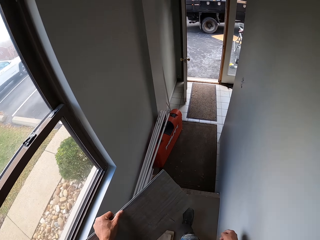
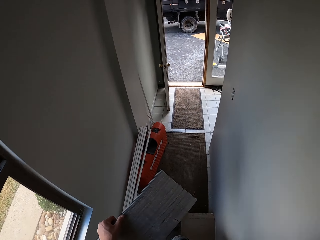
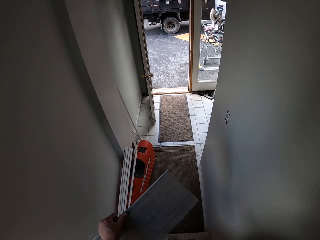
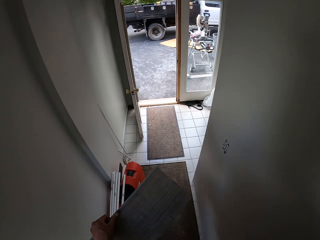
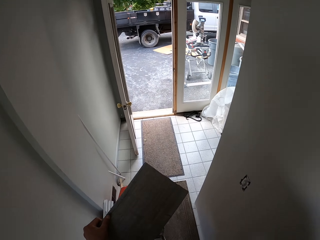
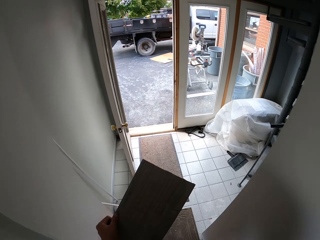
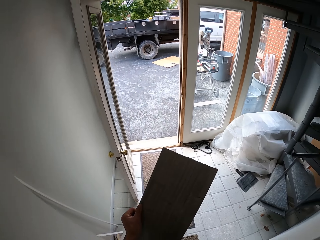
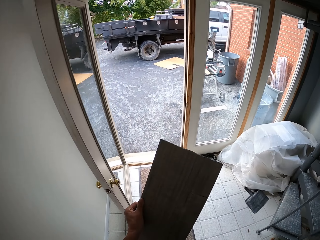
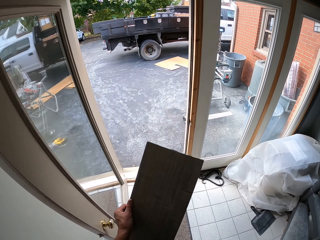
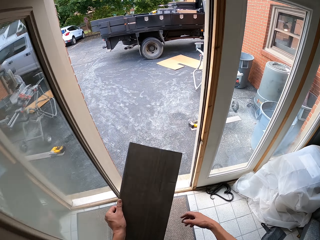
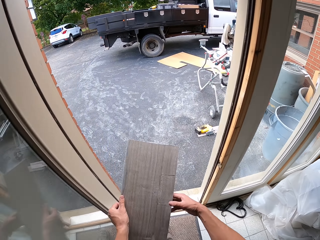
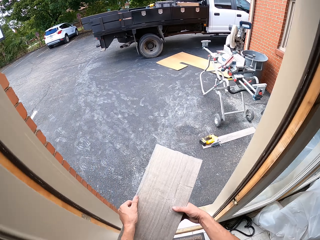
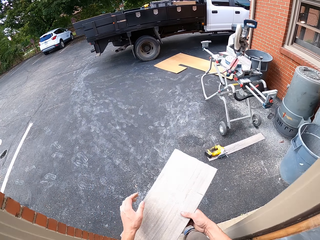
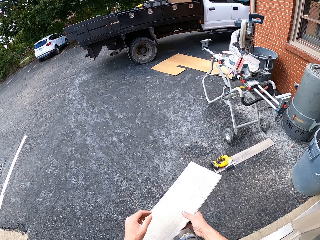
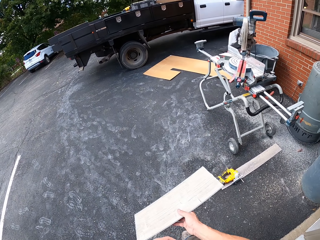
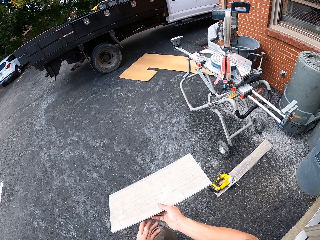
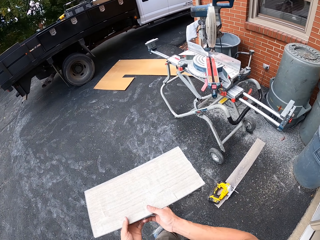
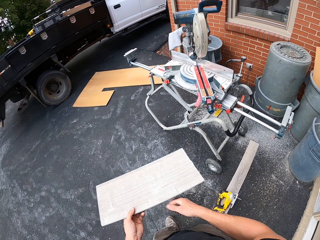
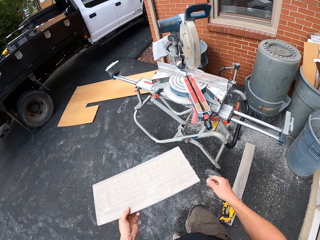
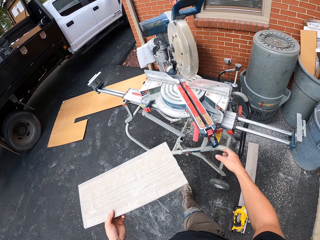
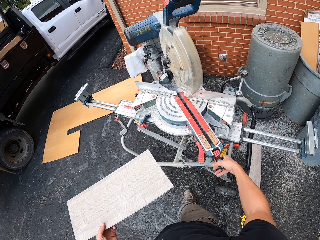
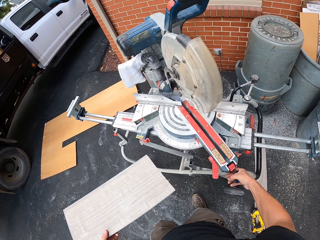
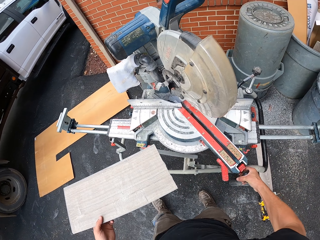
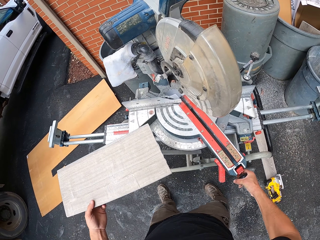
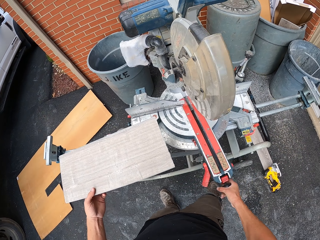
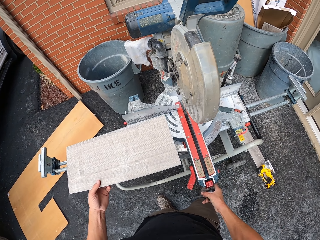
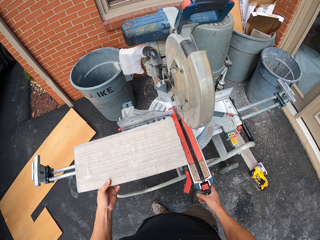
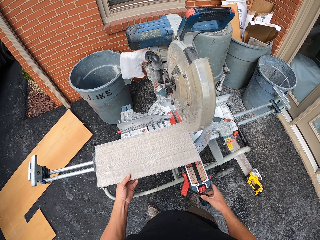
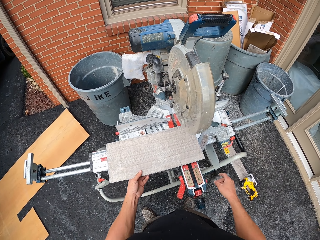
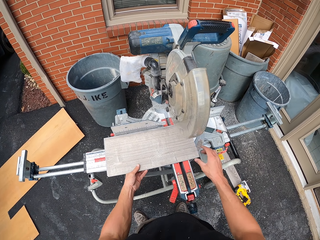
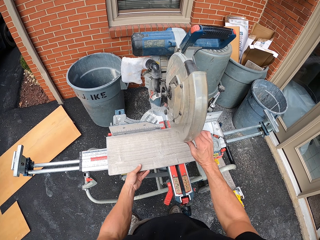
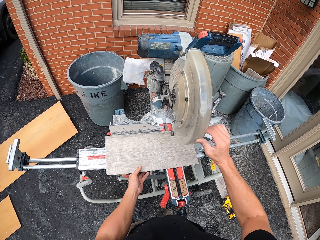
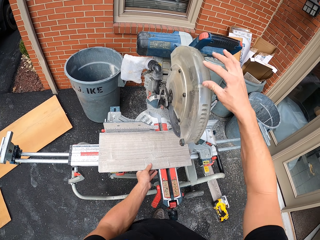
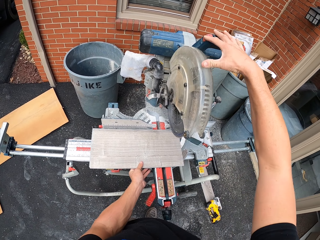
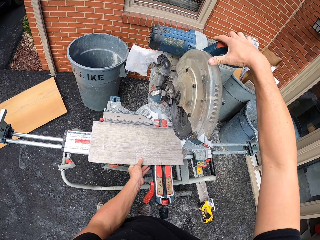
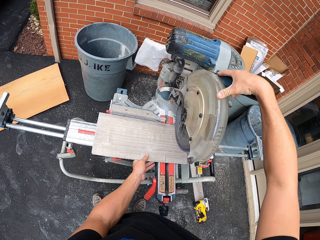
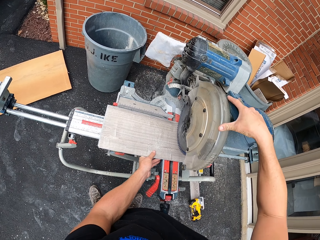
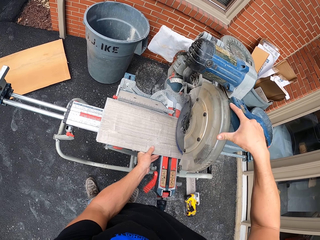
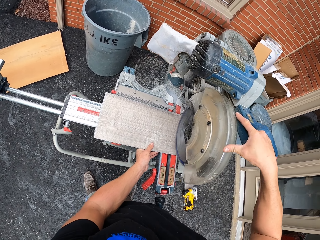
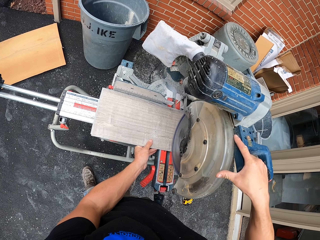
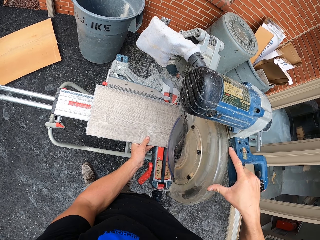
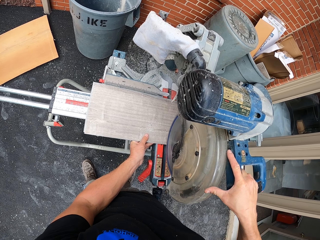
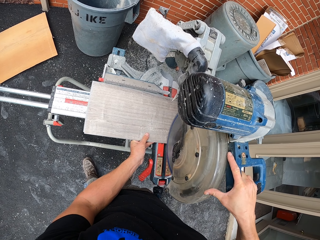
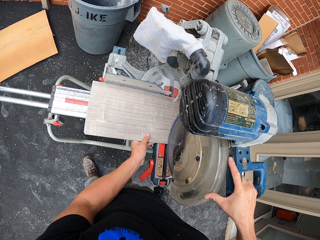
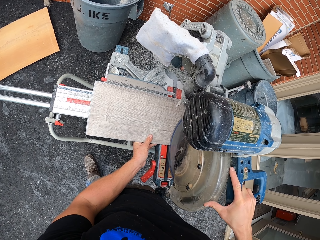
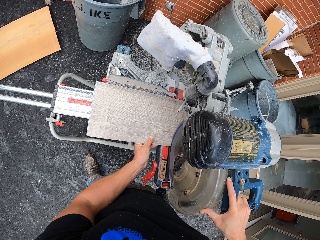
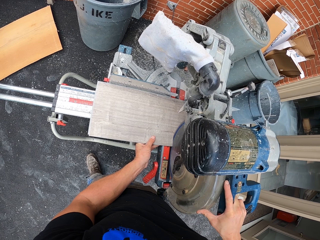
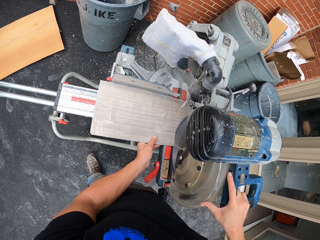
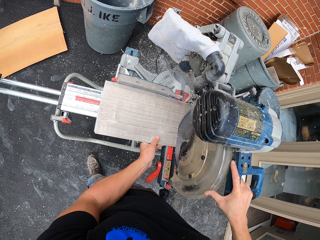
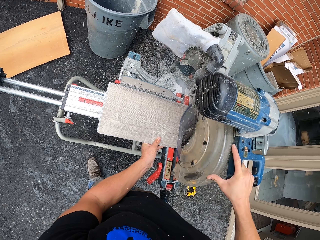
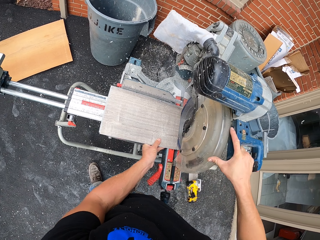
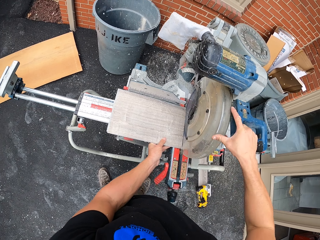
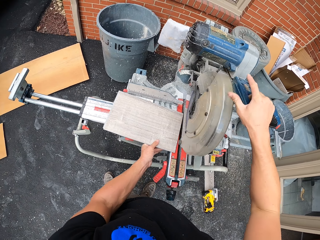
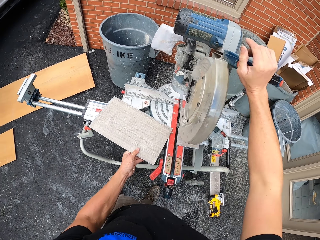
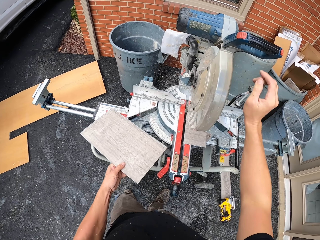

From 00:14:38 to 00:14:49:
The camera wearer moves the tile to the right hand. They walk out of the building. They hold the tile with both hands. They turn the wet tile saw with the right hand. They put the tile on the wet tile saw. They open the wet tile saw with the right hand. They hold the wet tile saw with the right hand. They cut the hard wood tile using the wet tile saw.

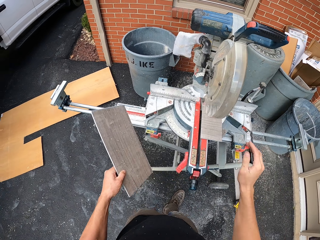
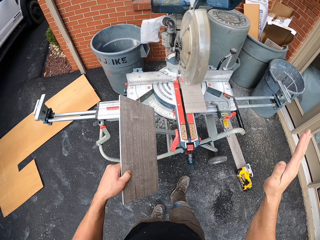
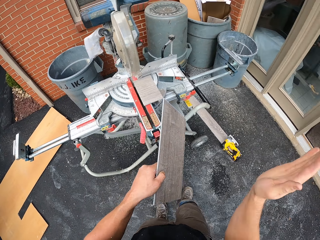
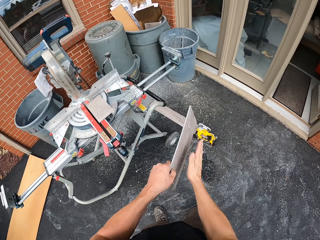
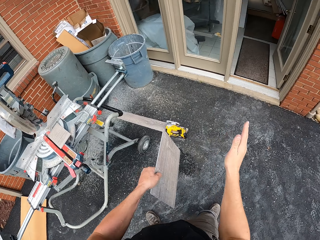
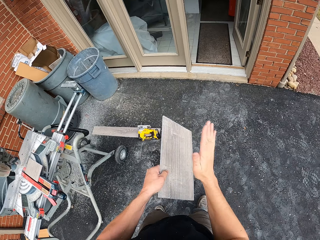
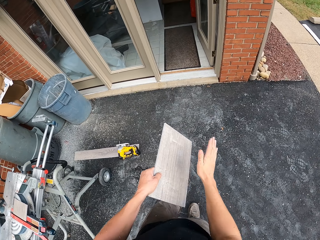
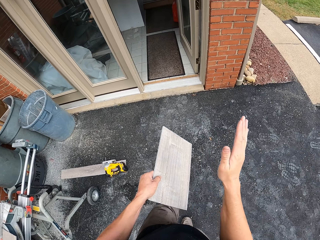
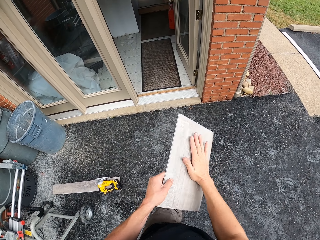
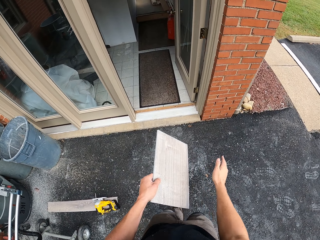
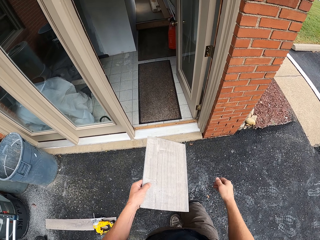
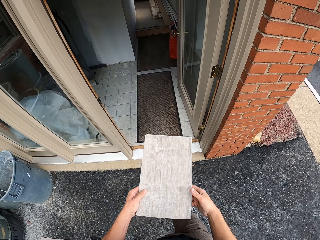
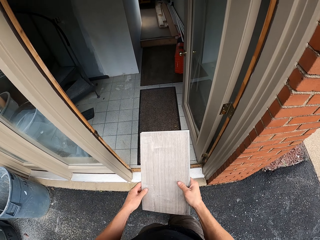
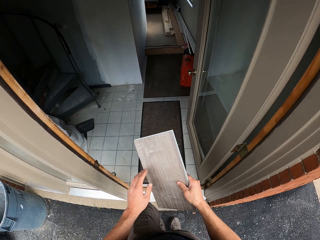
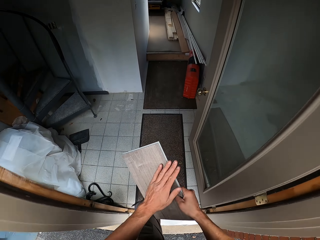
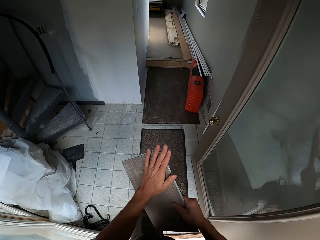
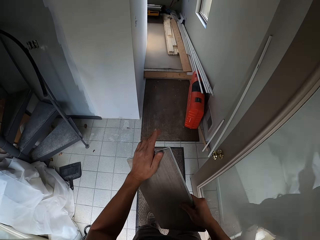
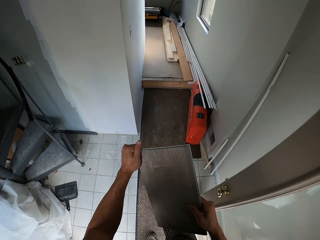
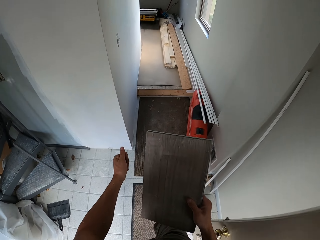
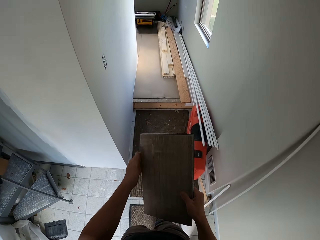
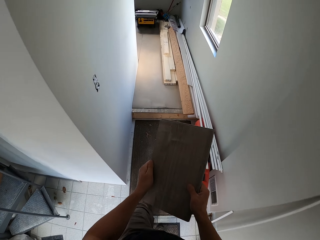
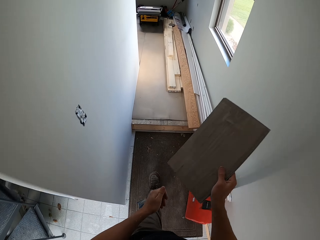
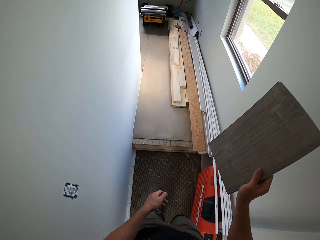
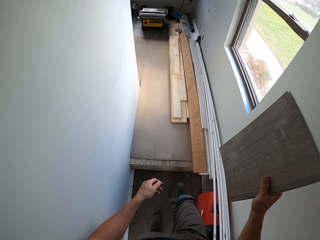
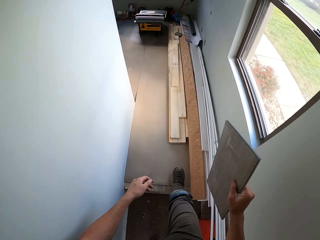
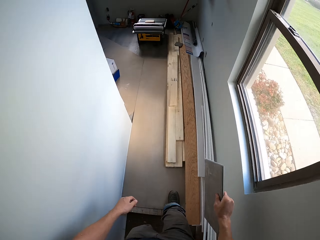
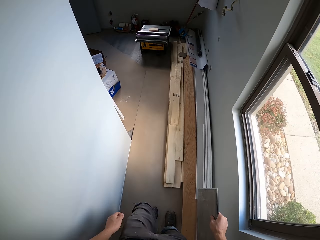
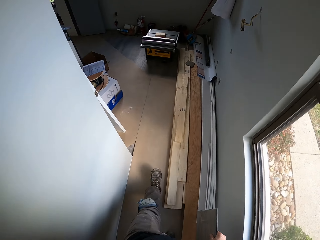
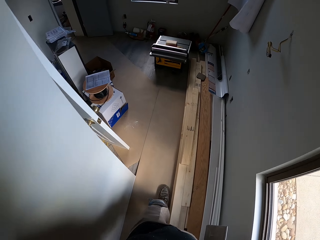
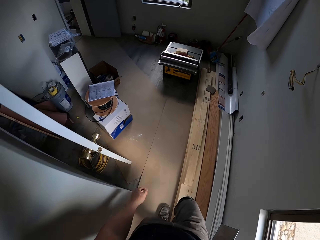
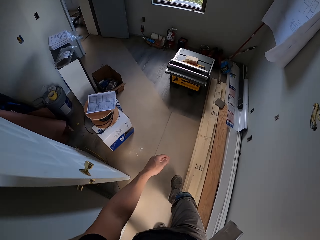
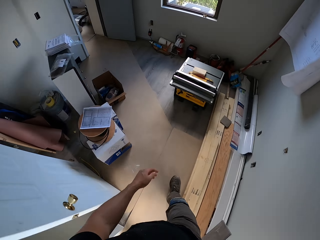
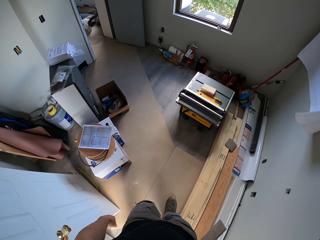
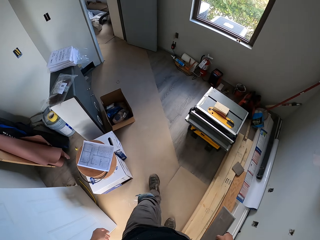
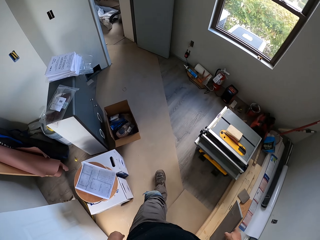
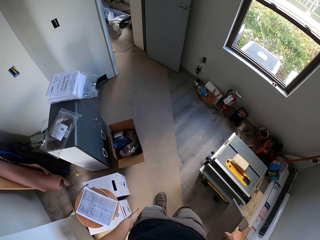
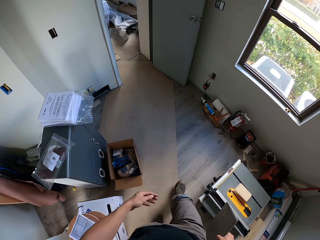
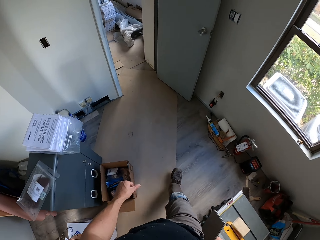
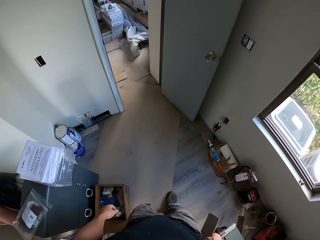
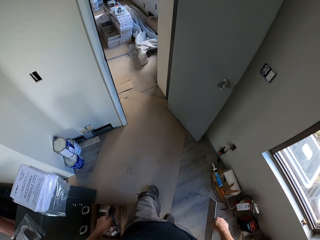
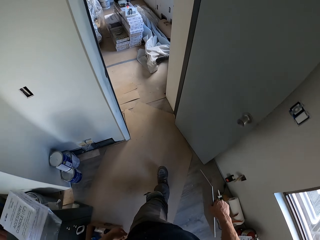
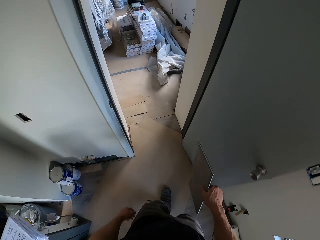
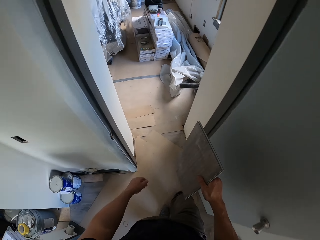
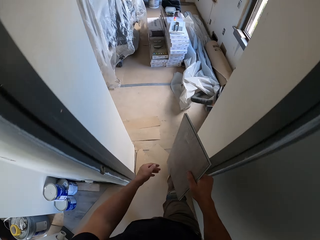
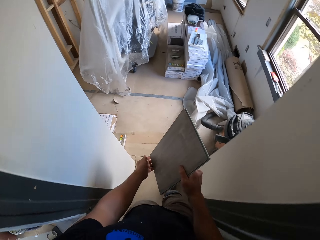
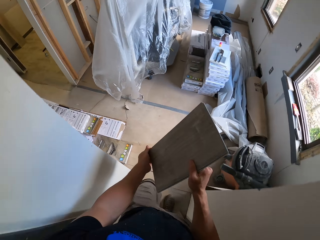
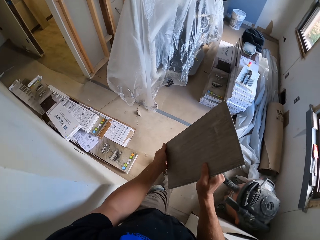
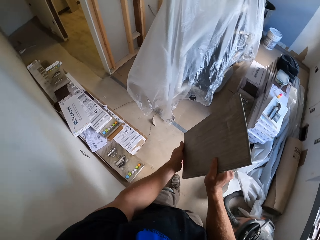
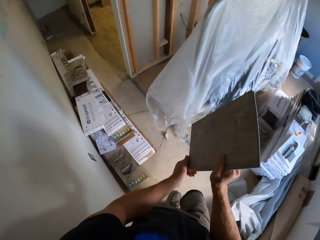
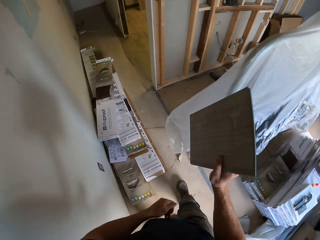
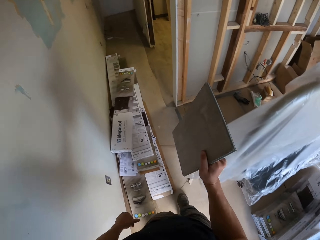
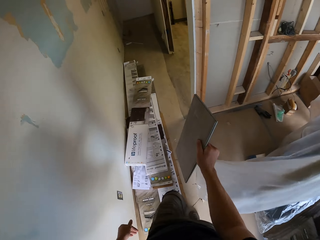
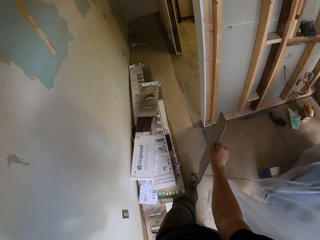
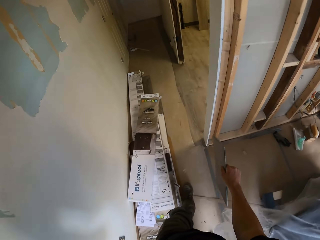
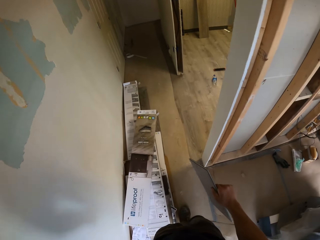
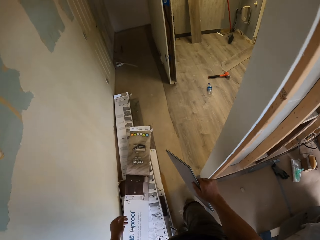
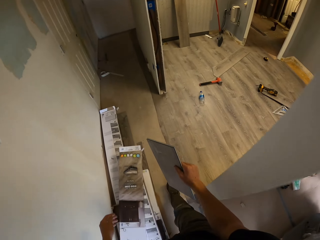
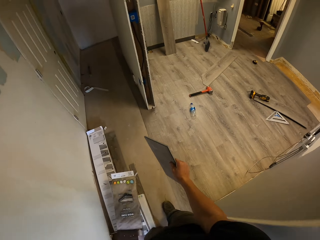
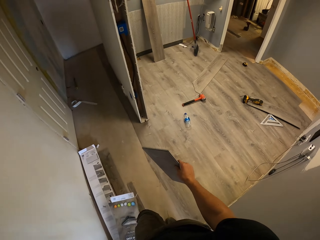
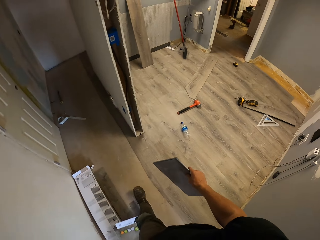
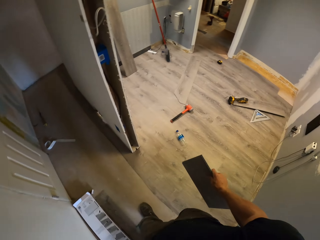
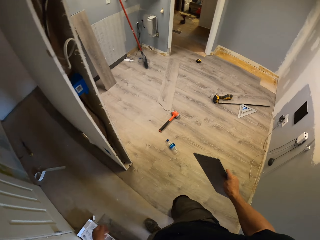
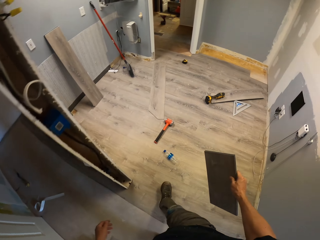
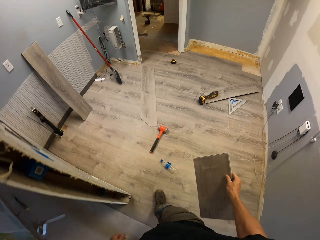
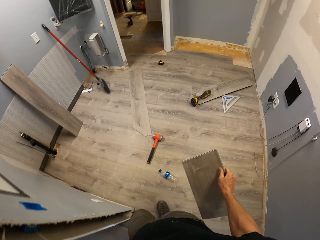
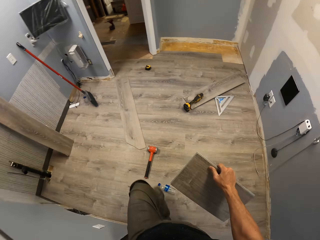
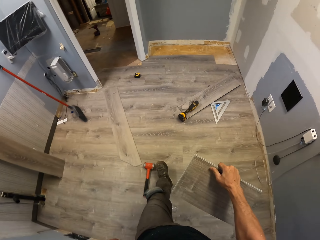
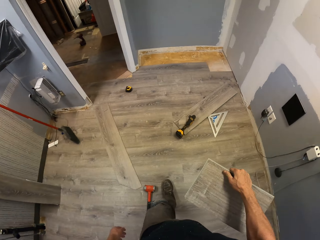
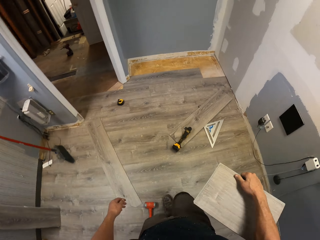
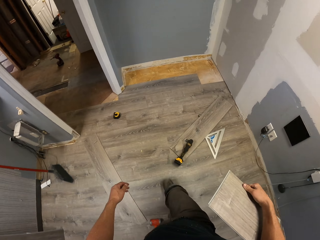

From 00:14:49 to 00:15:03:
The camera wearer swings the right hand. They wipe the tile with the right hand. They hold the tile with the left hand. They wipe the tile with the left hand. They walk in the house. They wipe the tile with the left hand. They walk in the house.
